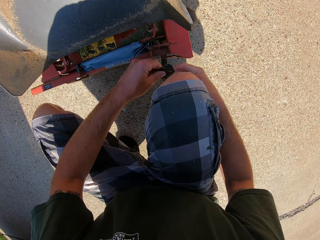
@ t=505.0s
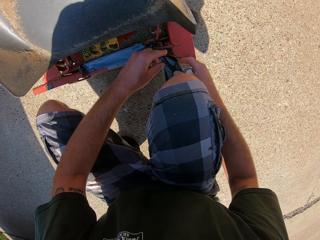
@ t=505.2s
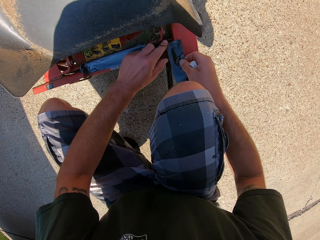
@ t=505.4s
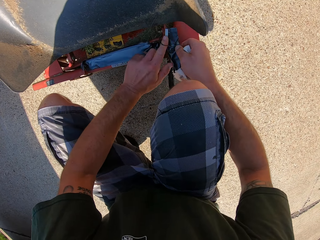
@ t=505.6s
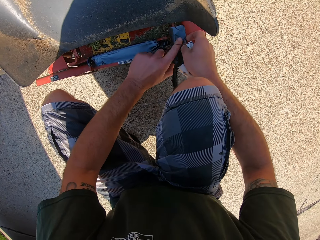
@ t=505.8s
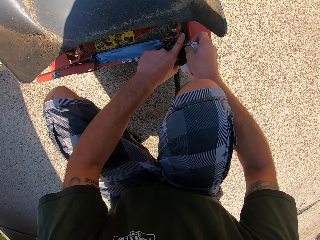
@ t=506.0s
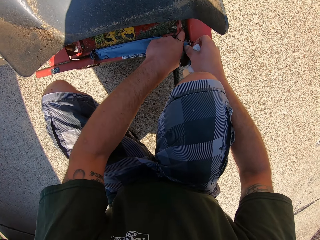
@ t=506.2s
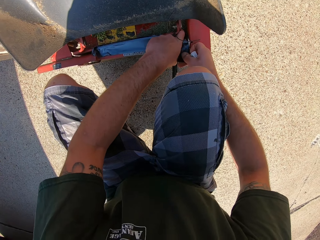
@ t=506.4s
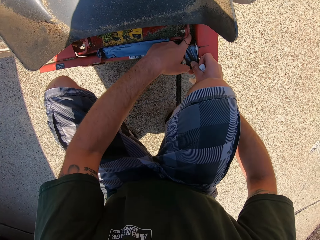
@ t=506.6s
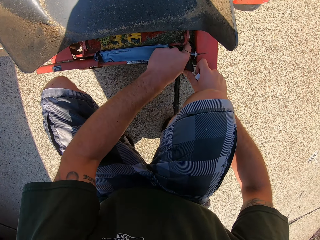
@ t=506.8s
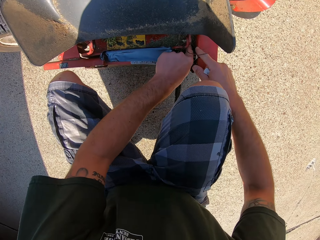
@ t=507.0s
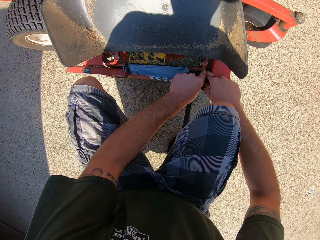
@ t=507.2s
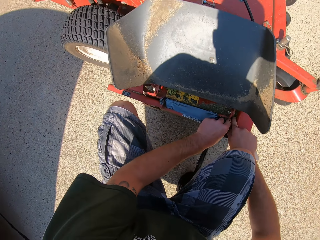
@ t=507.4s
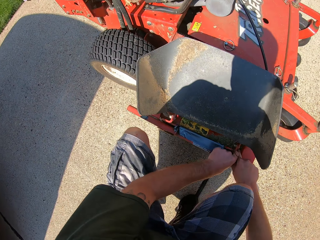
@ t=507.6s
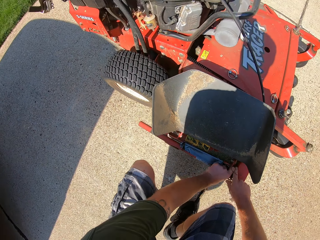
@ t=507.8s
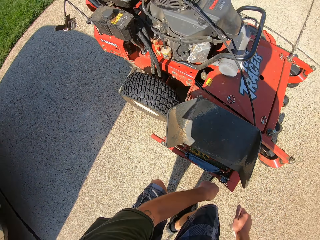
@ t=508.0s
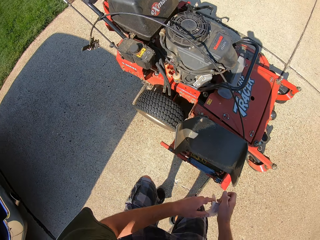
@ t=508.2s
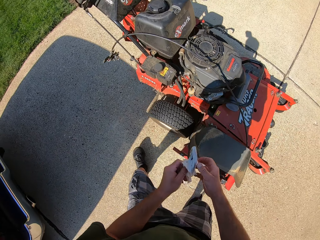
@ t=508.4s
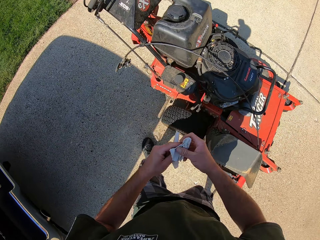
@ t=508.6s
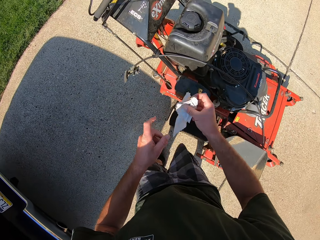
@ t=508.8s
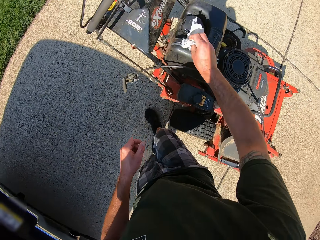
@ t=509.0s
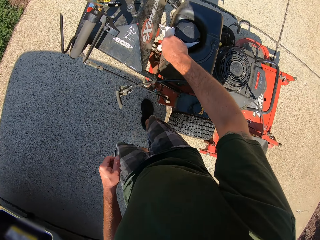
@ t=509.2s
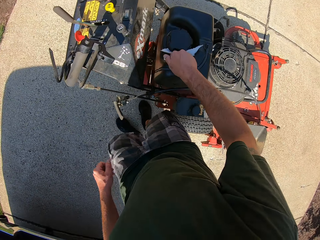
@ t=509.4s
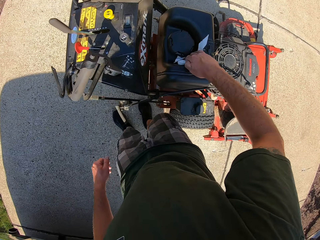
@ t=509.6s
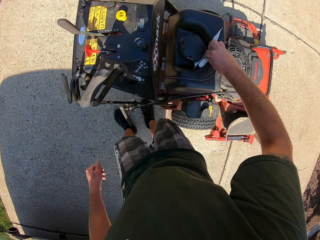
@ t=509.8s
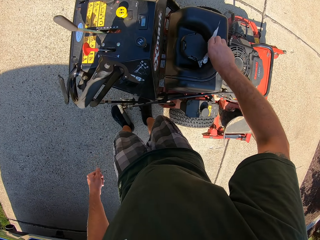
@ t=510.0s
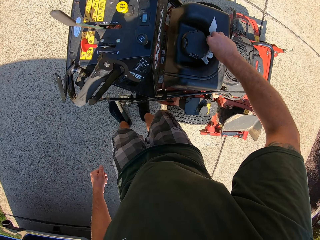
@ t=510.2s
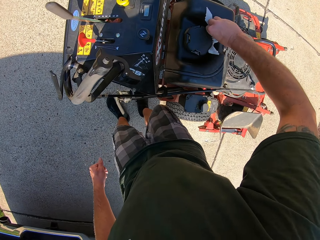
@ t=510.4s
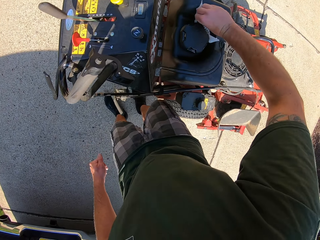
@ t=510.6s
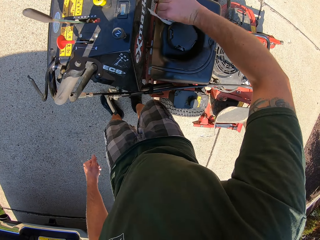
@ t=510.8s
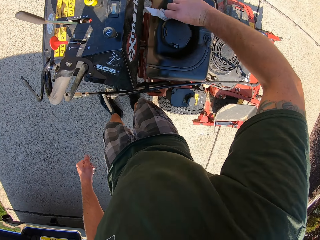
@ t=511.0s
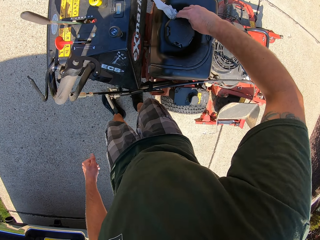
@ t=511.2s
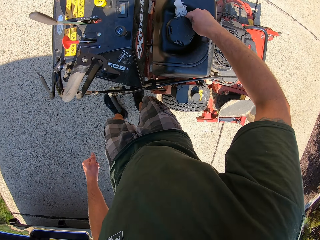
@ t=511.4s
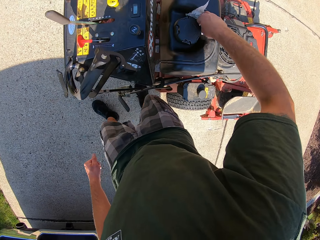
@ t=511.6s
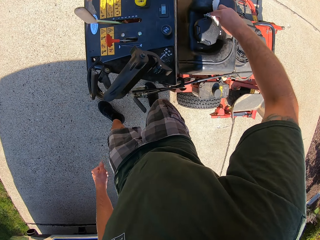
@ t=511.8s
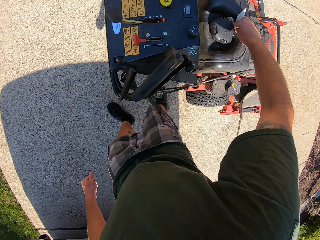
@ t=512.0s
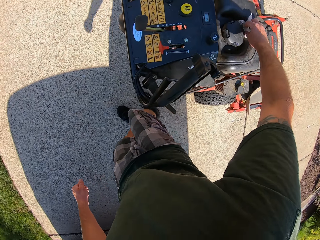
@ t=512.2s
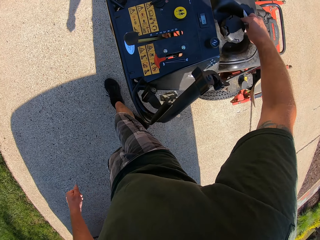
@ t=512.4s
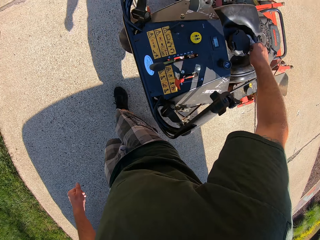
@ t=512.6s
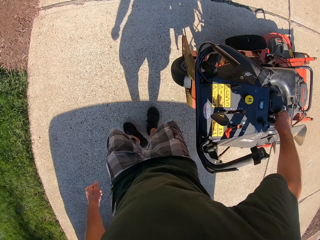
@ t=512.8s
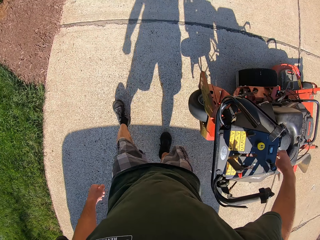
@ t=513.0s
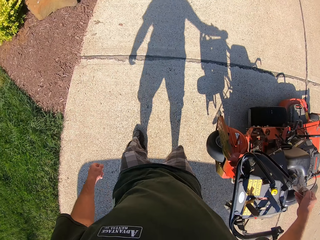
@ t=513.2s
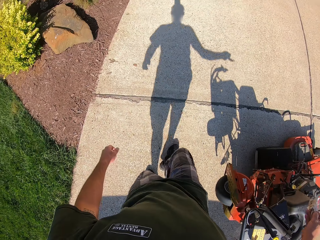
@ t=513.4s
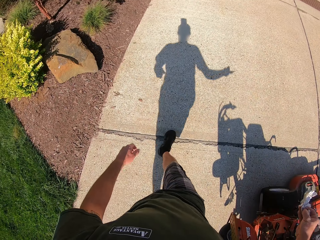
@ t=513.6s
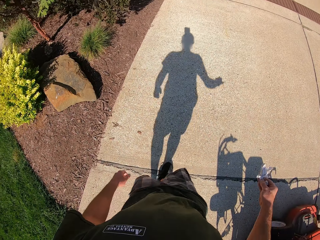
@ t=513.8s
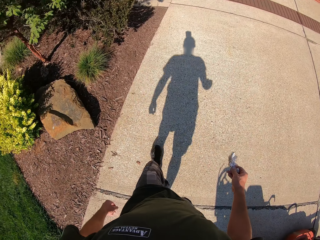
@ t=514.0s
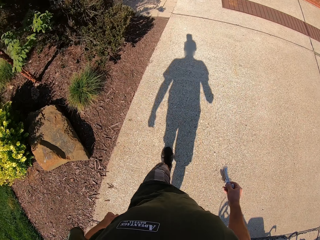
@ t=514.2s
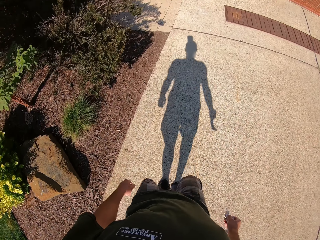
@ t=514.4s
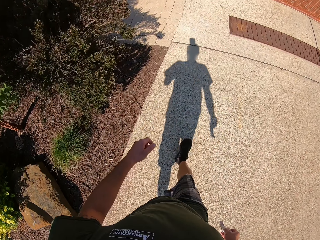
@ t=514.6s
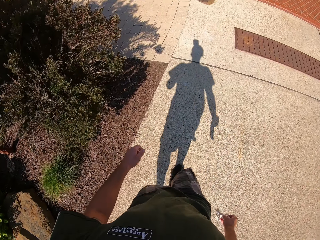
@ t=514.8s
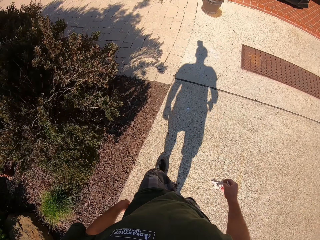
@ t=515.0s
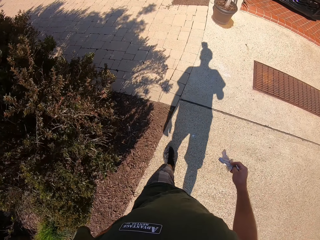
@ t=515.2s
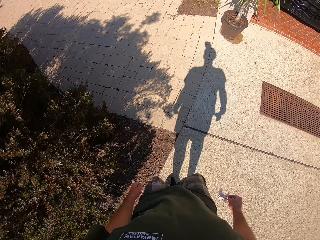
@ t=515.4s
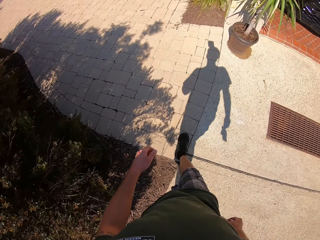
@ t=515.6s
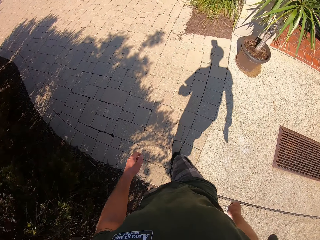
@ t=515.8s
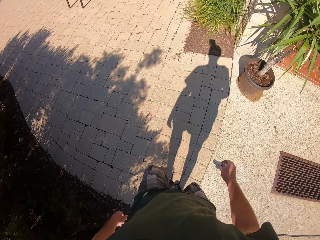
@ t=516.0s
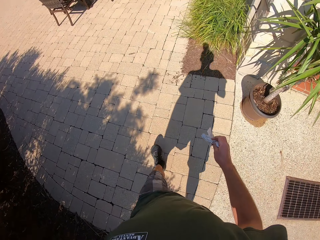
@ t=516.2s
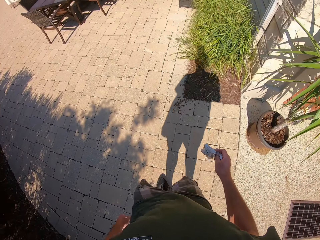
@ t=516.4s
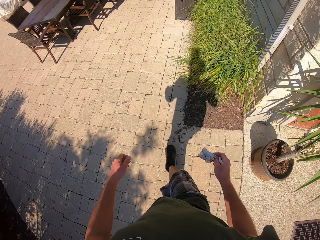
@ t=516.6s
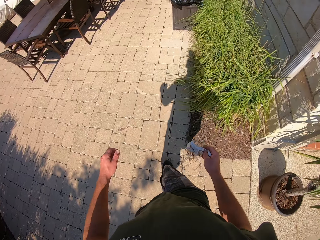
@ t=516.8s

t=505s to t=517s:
The camera wearer holds a piece of cello tape. He cello-tapes the lower part of the lawnmower with the cello tape. He stands up and walks outside. He cleans the fuel tank with the tissue in his right hand. He walks away from the lawnmower outside with the tissue in his right hand.

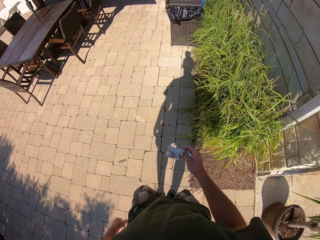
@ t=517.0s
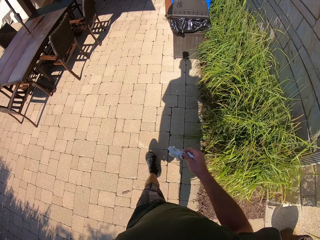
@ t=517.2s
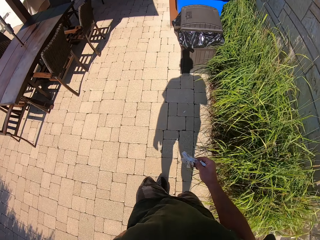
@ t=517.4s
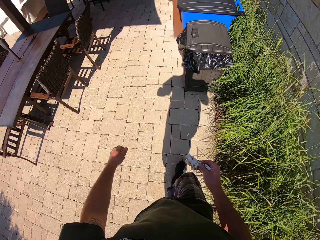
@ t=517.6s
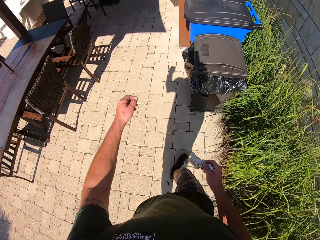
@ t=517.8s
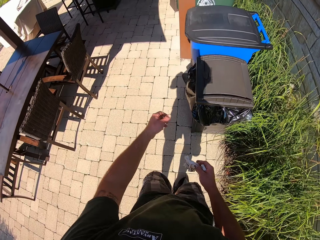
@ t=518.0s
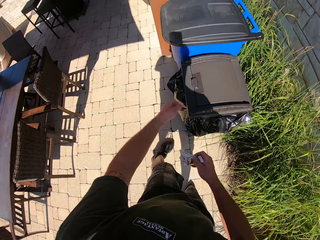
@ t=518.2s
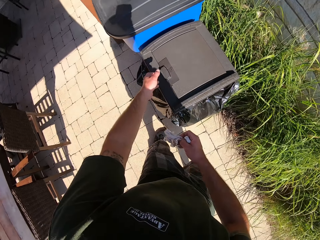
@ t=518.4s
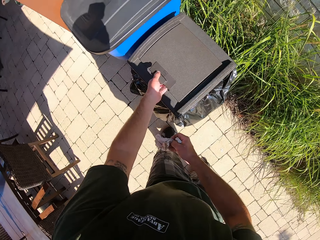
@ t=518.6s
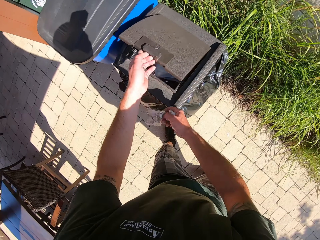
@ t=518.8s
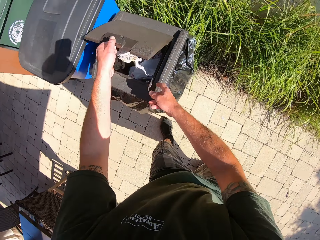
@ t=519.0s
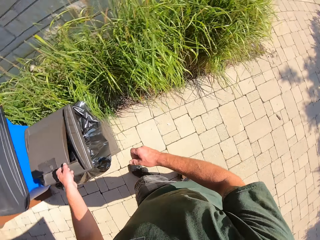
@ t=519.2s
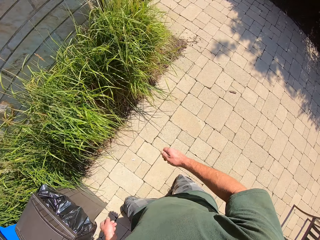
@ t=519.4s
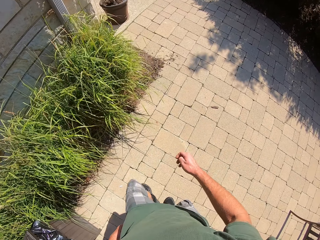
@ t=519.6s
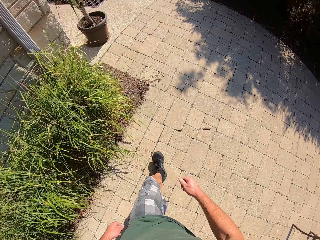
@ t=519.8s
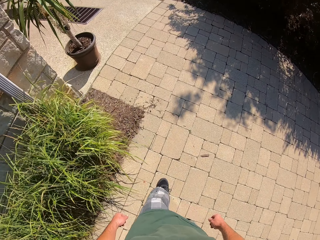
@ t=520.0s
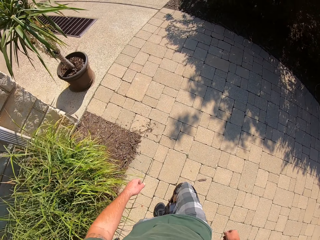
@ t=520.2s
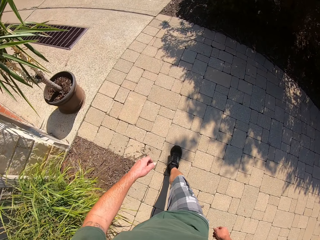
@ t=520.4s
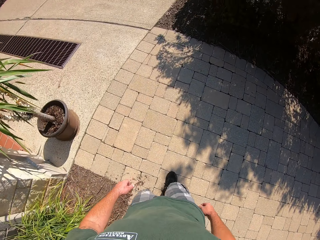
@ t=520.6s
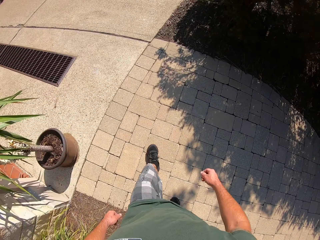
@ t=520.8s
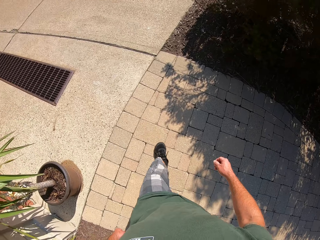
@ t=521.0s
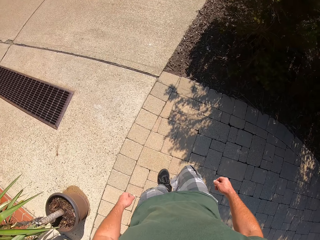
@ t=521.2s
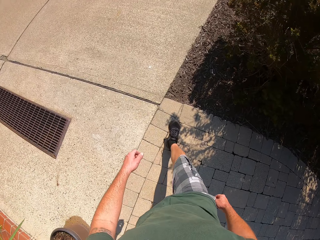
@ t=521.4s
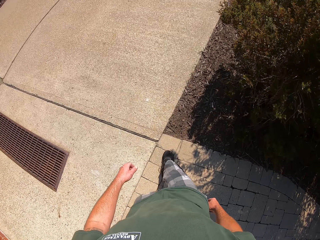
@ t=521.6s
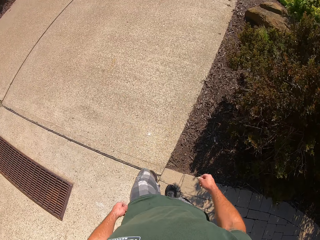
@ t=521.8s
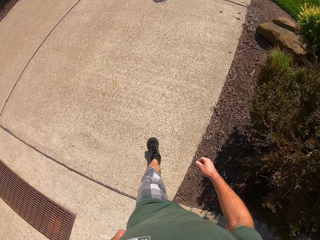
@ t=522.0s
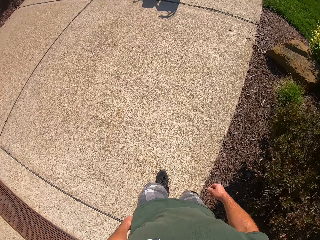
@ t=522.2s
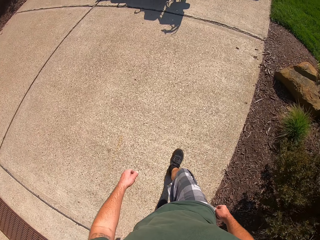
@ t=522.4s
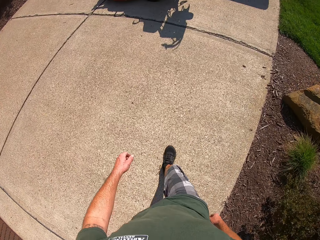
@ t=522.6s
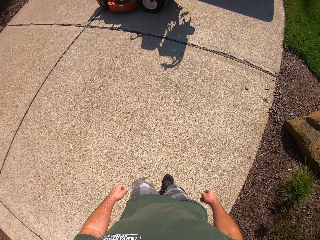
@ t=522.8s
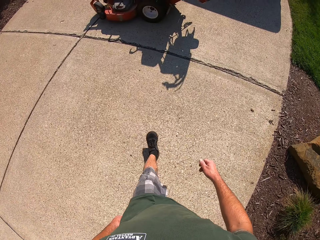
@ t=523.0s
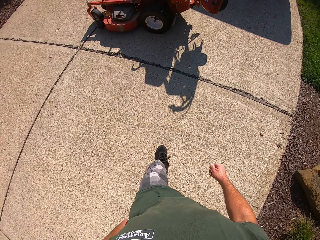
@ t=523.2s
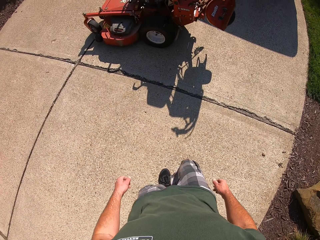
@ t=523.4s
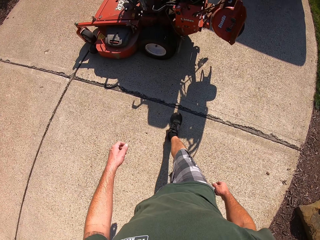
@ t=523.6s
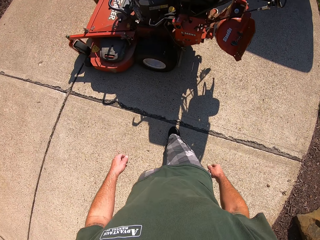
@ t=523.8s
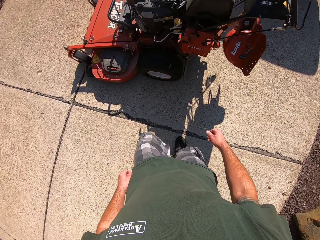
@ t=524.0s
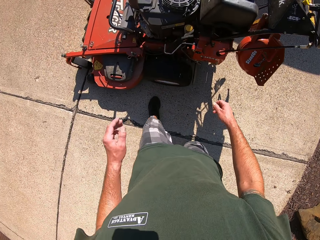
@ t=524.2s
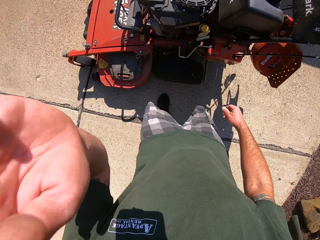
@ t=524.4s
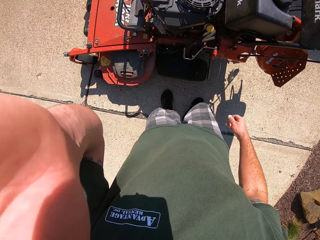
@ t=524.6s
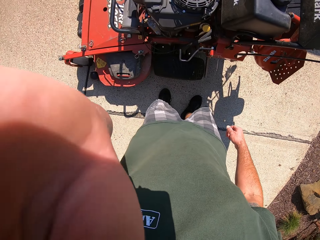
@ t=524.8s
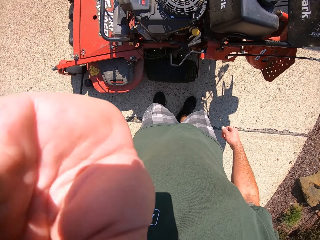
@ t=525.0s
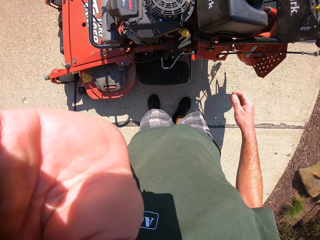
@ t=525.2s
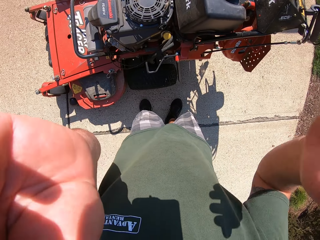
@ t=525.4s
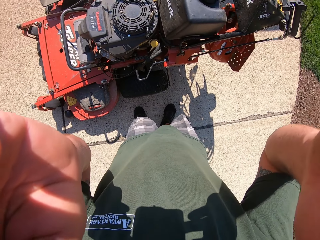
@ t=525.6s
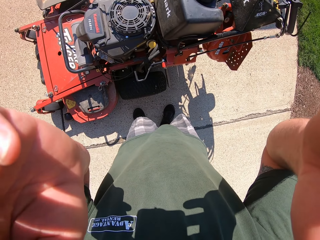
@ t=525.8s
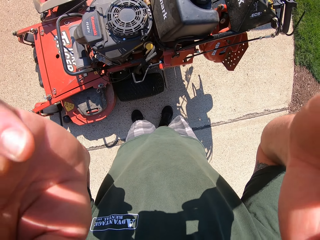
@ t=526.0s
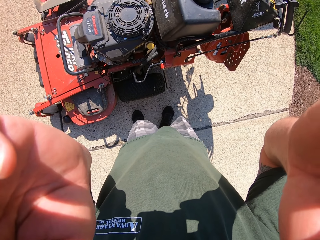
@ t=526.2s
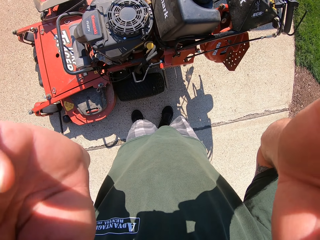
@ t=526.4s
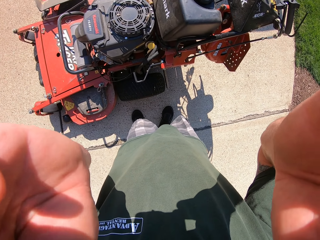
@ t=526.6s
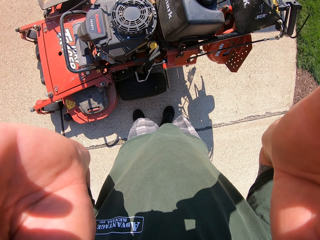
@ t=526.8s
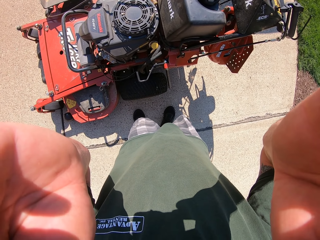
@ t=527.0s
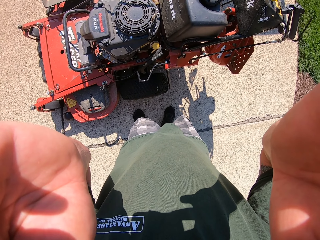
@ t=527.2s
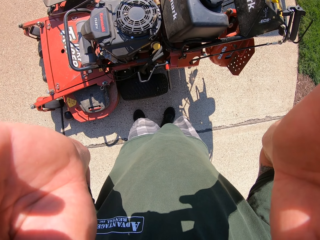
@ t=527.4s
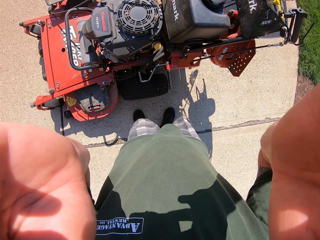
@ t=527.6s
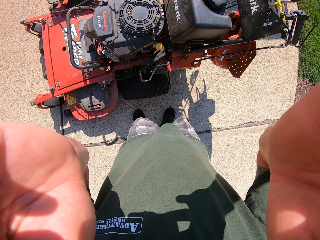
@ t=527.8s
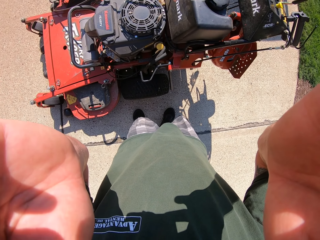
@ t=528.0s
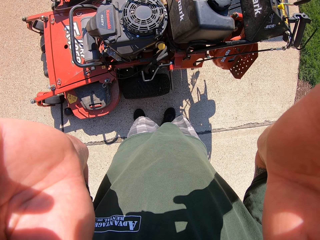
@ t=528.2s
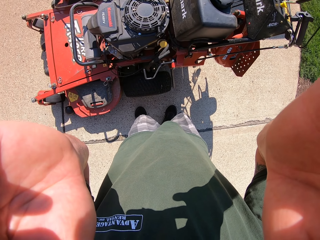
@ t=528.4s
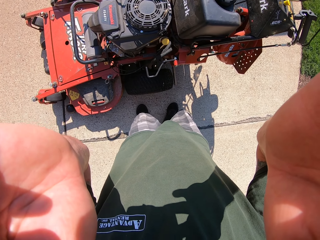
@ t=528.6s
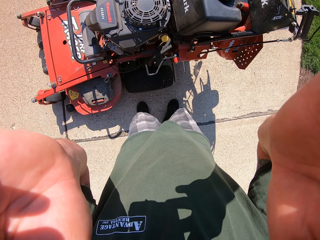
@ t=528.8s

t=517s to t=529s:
The camera wearer opens a waste bin with his left hand. He drops the dirty tissue in his right hand into the waste bin. He walks away from the waste bin outside. He raises his left hand up. He adjusts his camera. He raises his right hand up.
